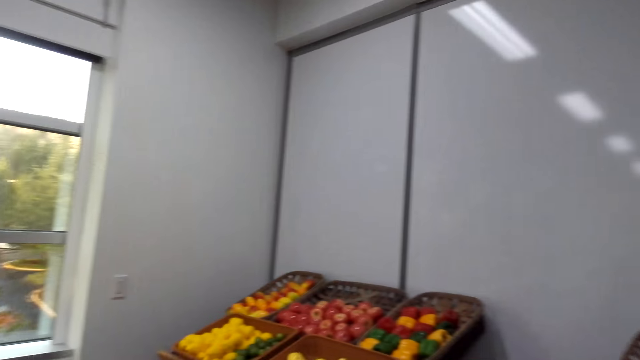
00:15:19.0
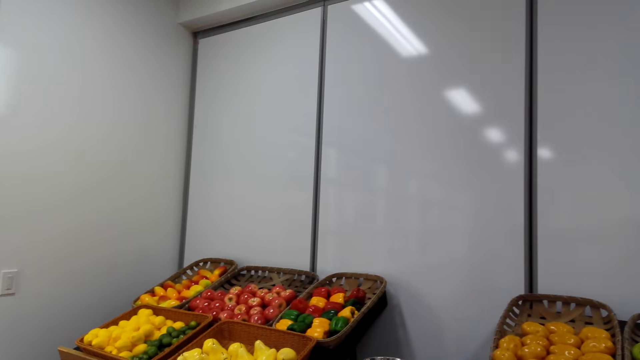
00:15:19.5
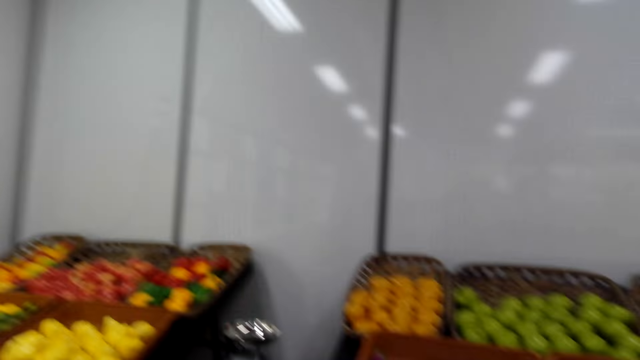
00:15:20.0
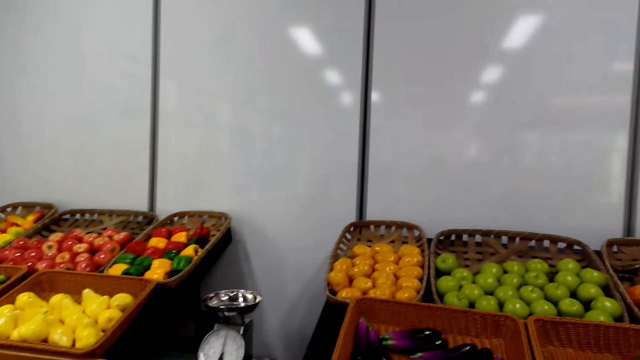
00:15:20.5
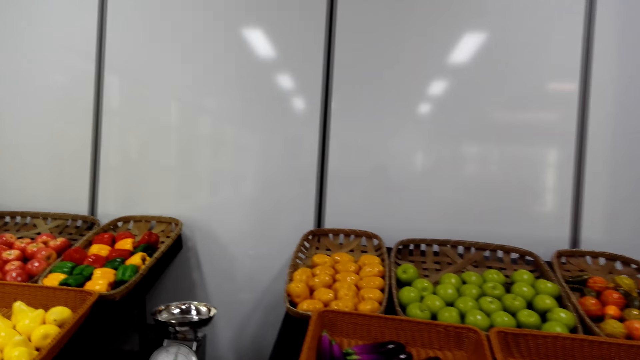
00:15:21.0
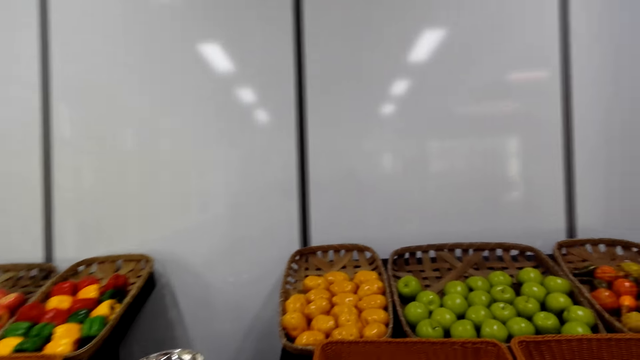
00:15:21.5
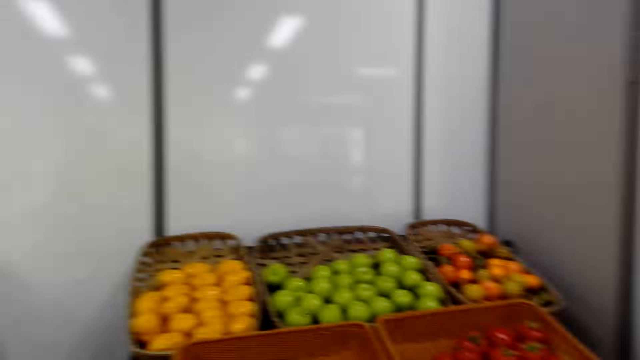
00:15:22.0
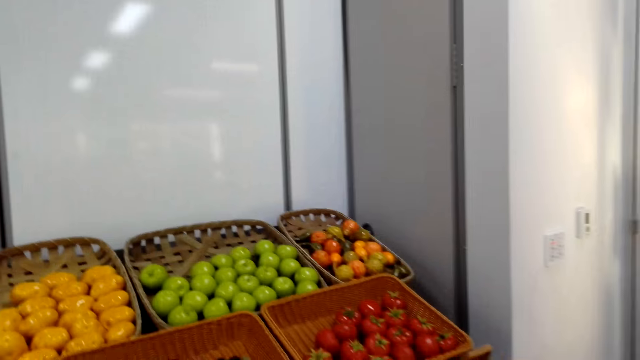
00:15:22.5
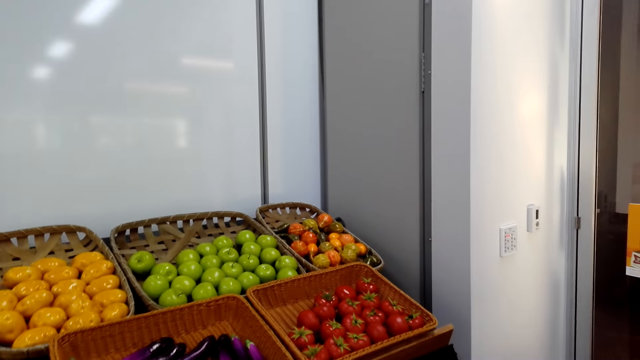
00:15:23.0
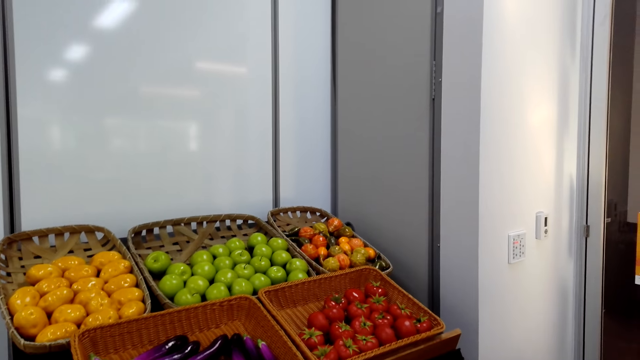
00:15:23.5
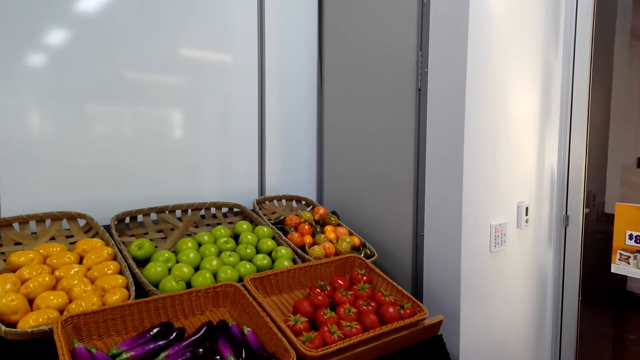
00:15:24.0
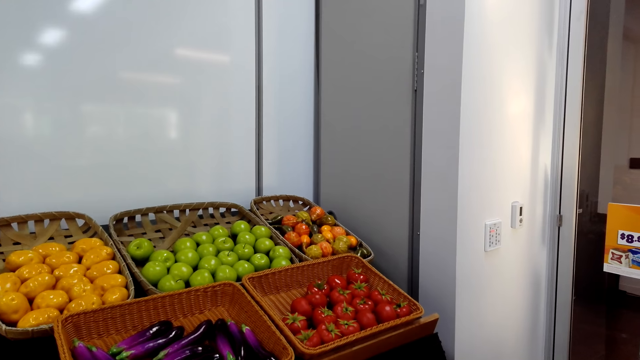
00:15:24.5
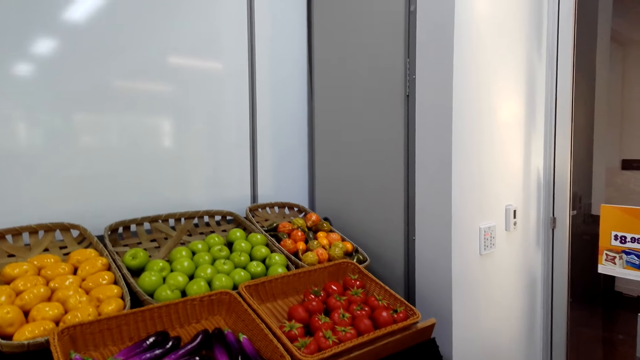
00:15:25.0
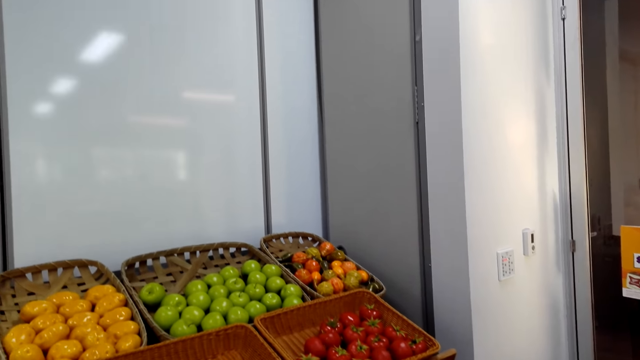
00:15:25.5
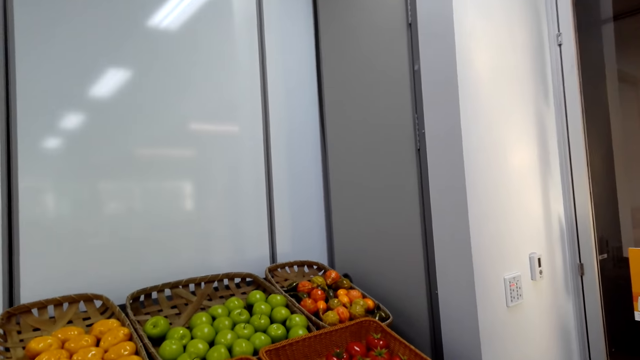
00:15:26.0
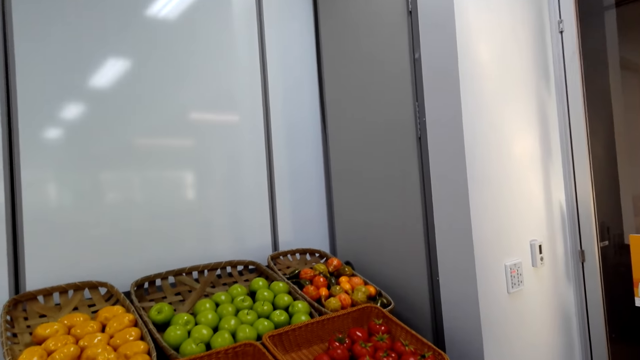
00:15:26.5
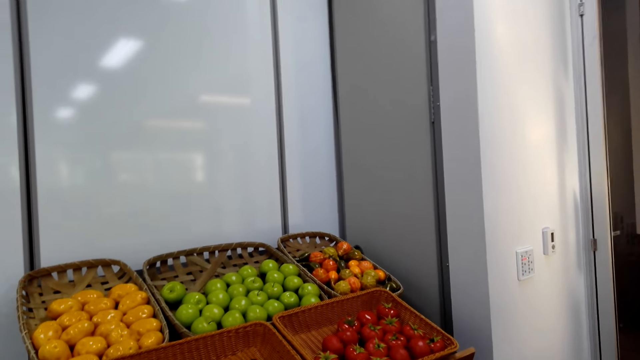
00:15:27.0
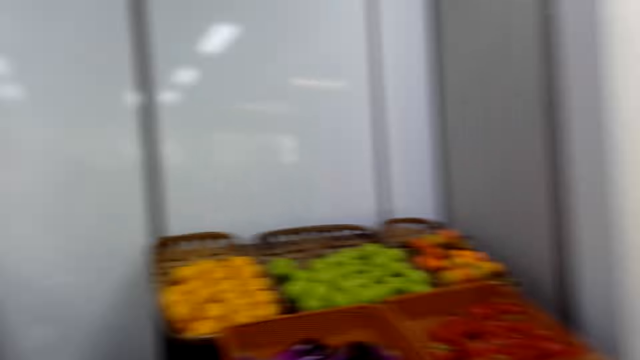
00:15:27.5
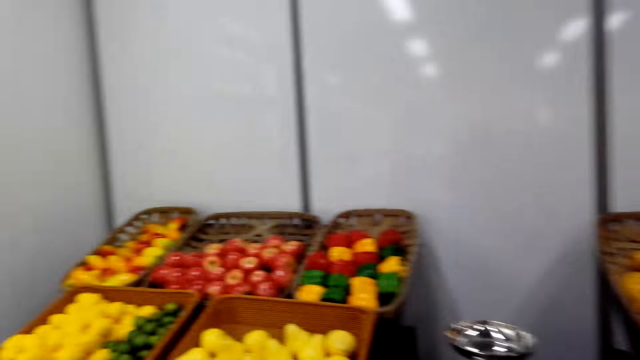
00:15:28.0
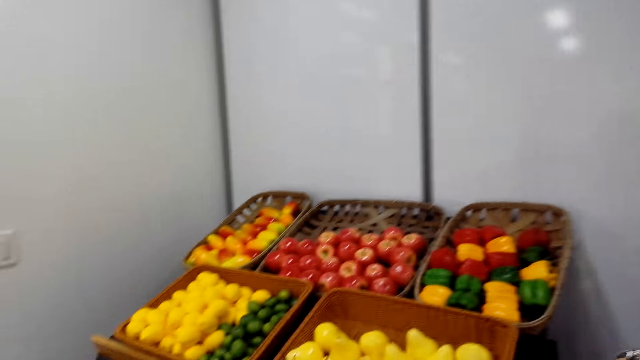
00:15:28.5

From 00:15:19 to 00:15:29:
The camera wearer looks around the supermarket. They stare at the groceries.

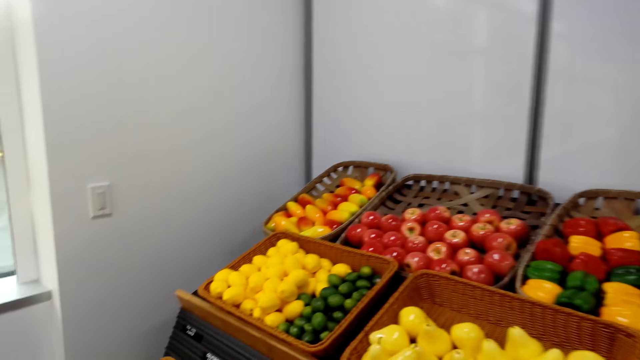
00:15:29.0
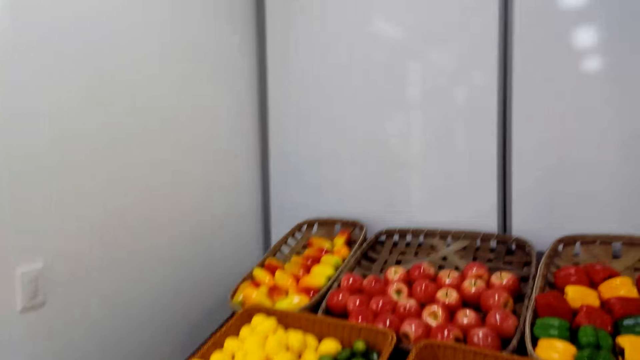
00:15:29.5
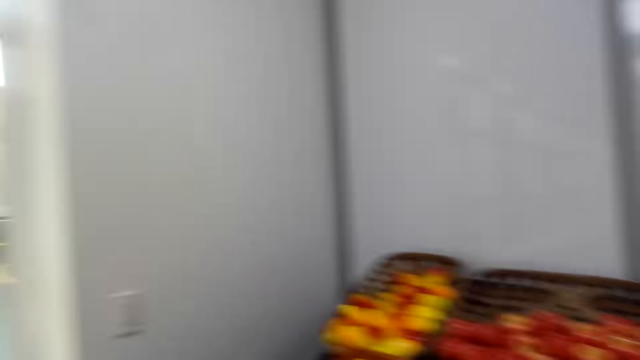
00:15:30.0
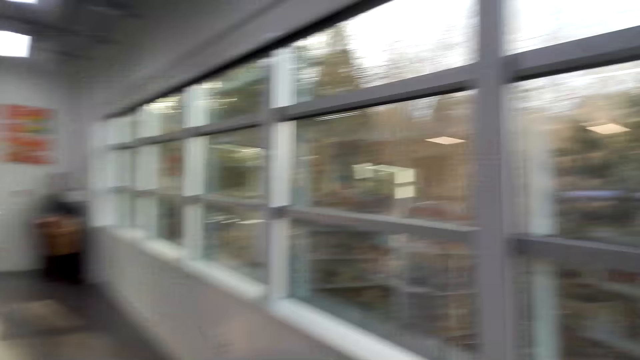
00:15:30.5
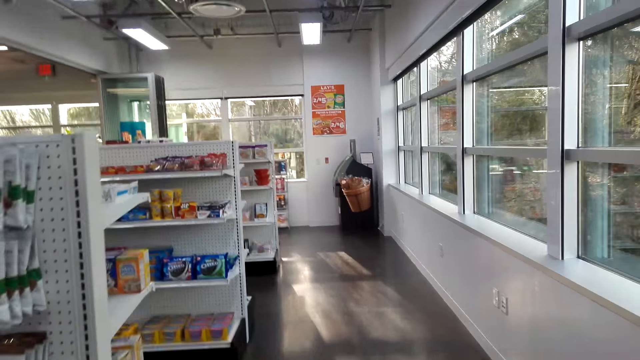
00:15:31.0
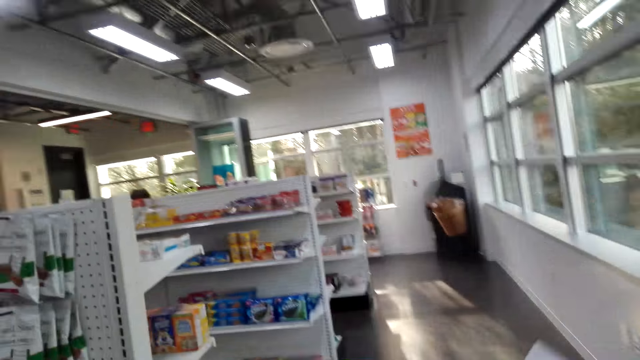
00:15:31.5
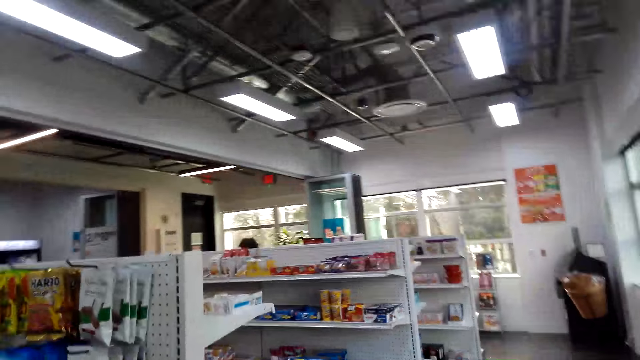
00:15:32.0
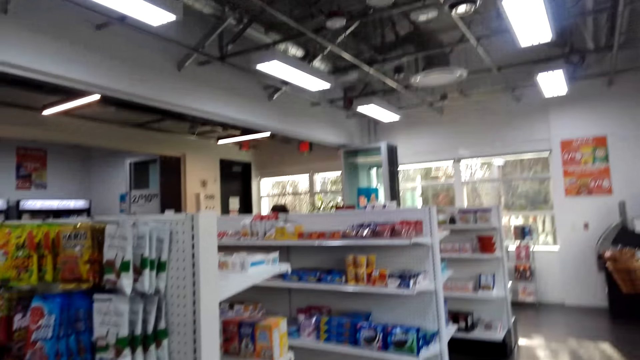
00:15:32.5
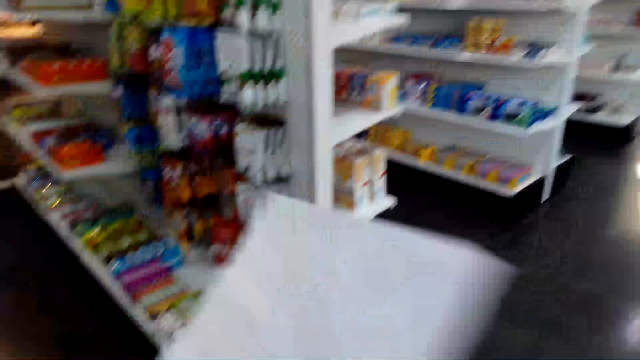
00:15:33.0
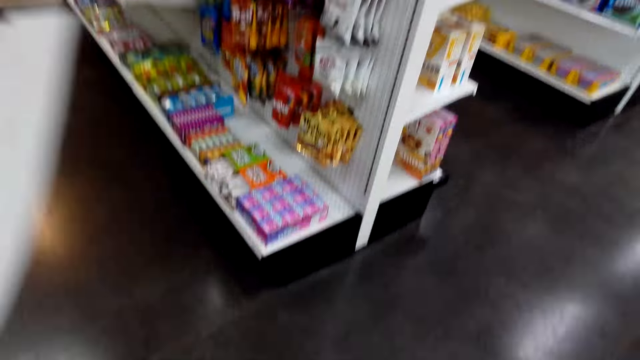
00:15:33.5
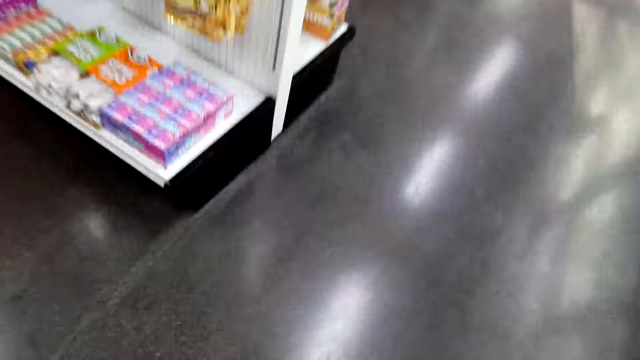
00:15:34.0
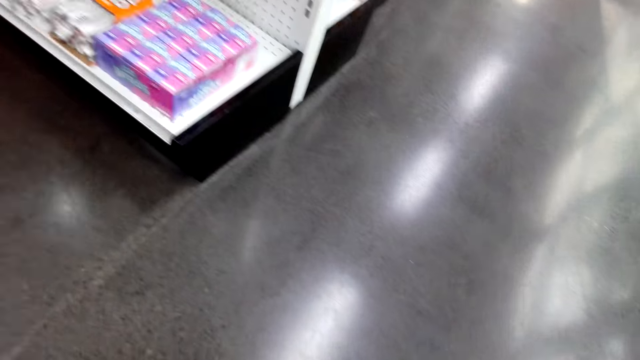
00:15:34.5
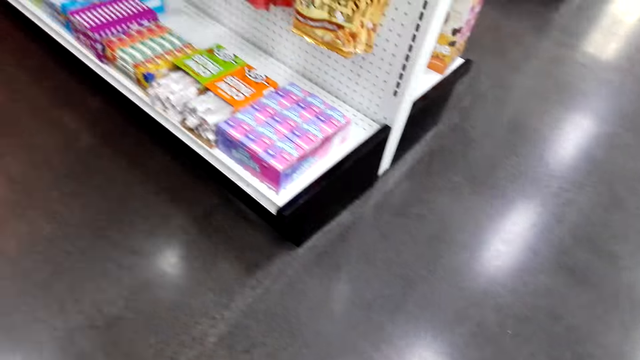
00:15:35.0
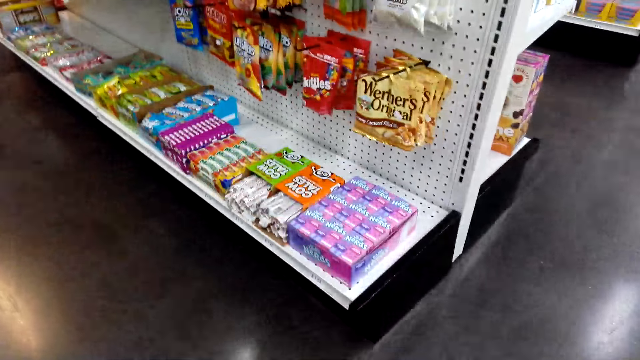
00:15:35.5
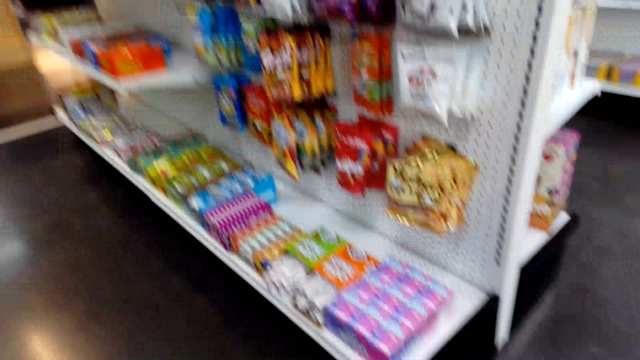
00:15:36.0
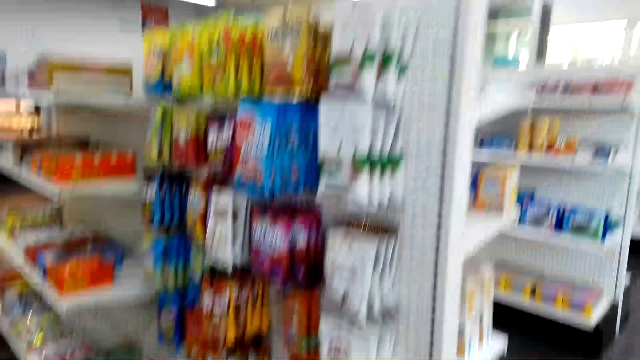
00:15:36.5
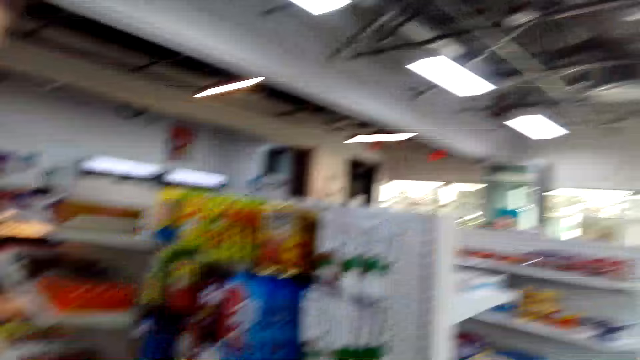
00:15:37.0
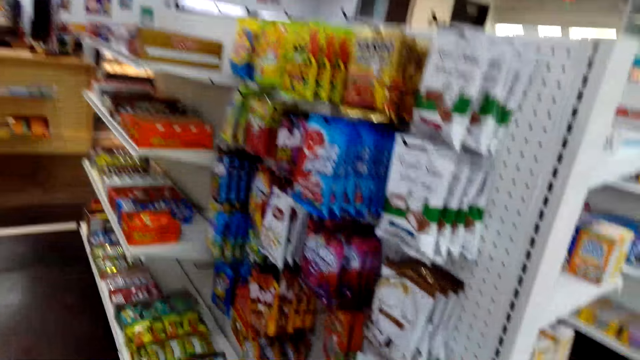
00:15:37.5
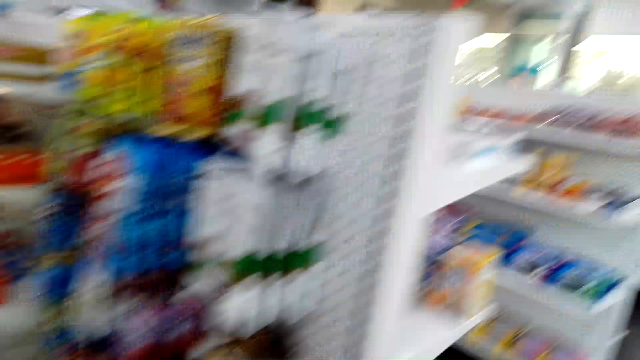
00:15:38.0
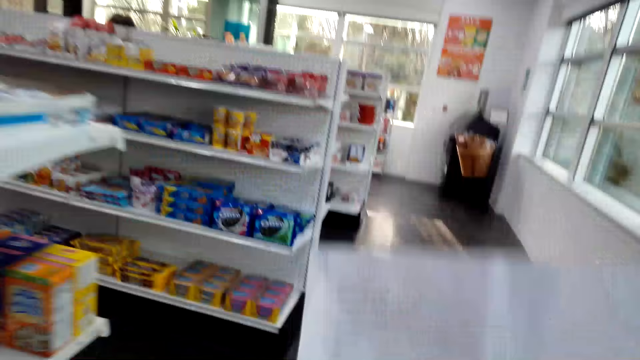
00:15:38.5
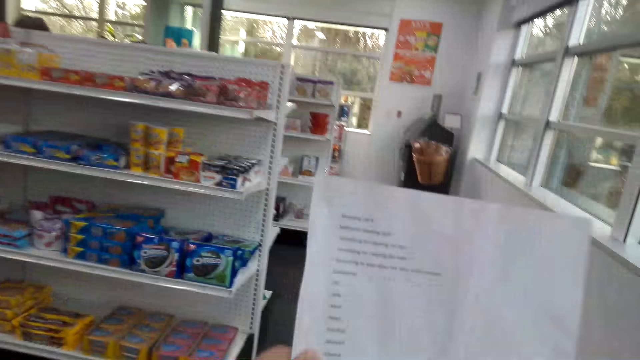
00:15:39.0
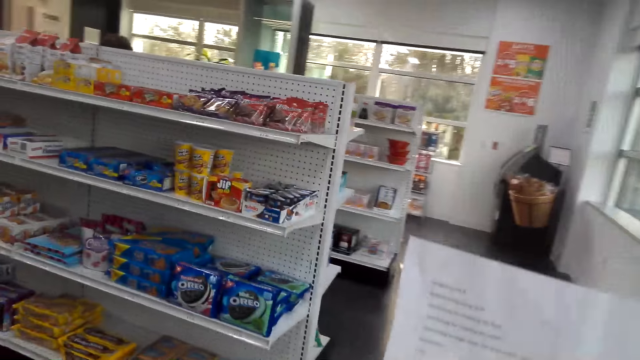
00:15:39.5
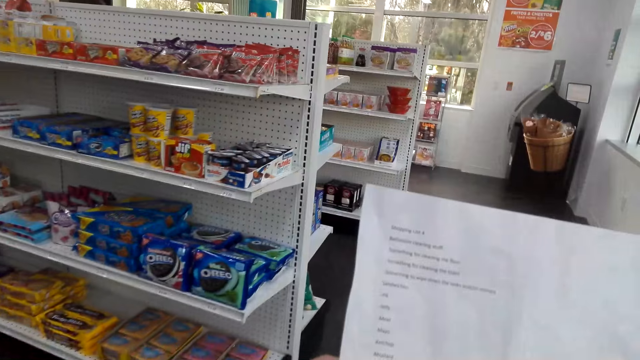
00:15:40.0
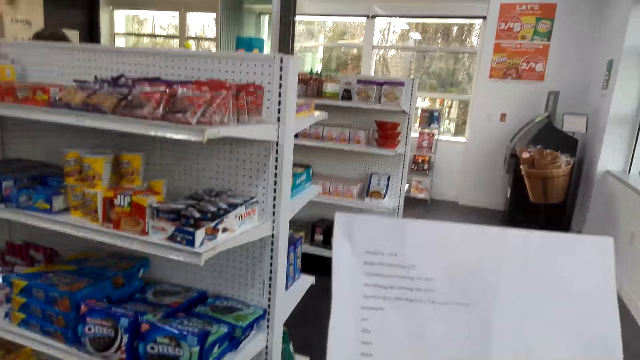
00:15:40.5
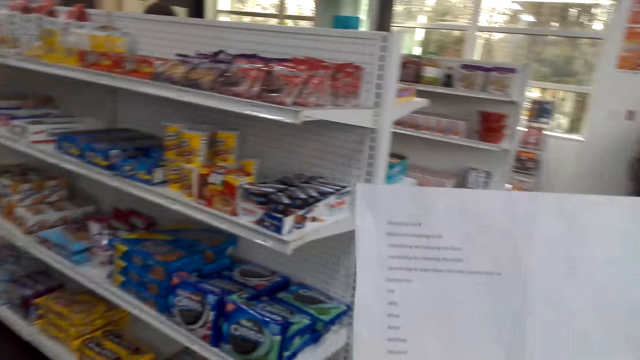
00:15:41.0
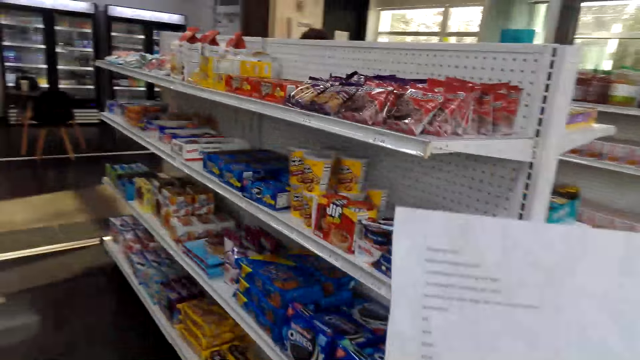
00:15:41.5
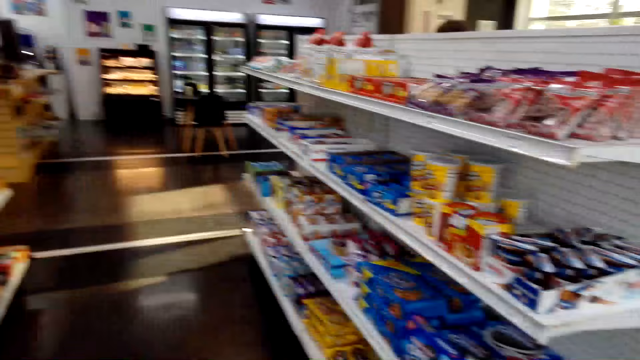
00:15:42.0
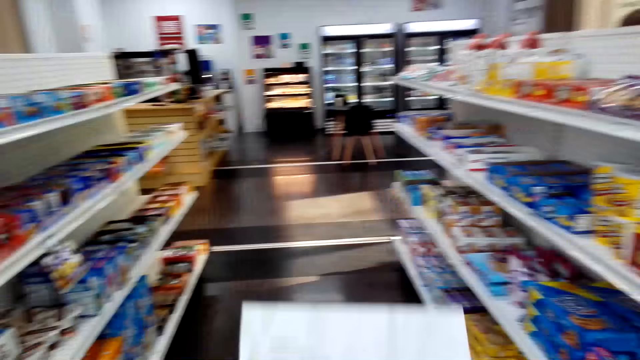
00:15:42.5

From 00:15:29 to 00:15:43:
The camera wearer walks around the supermarket. They look at the items on the shelf. They lift the paper. They read the paper.
